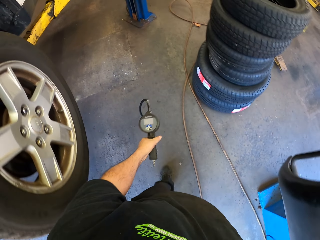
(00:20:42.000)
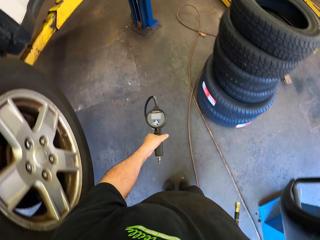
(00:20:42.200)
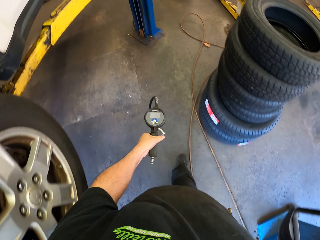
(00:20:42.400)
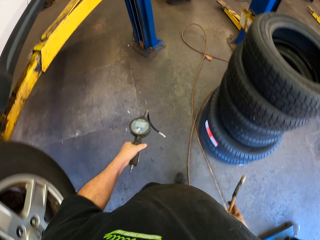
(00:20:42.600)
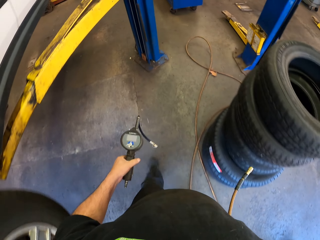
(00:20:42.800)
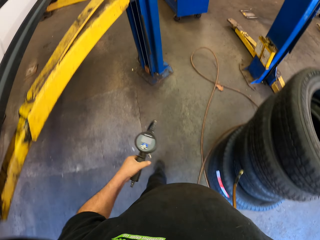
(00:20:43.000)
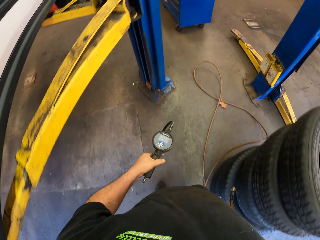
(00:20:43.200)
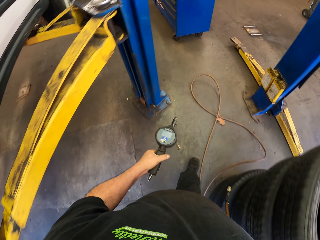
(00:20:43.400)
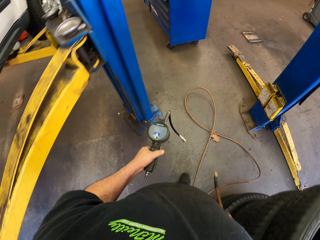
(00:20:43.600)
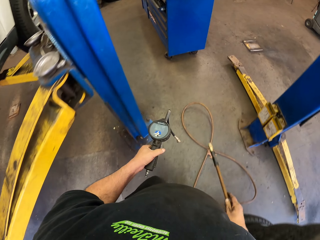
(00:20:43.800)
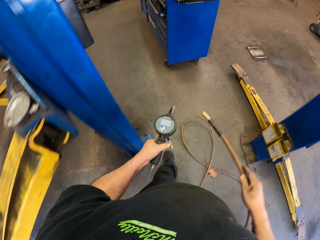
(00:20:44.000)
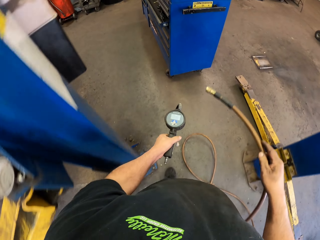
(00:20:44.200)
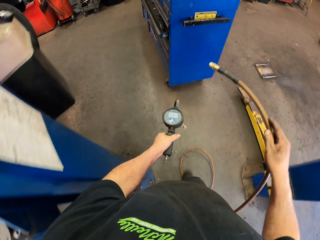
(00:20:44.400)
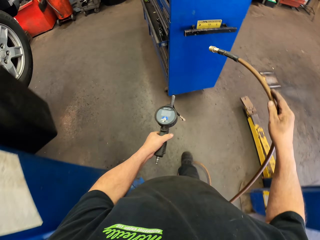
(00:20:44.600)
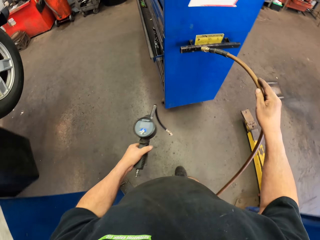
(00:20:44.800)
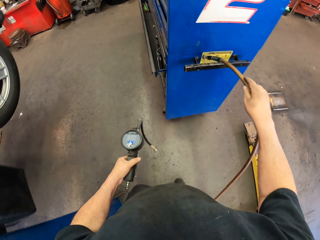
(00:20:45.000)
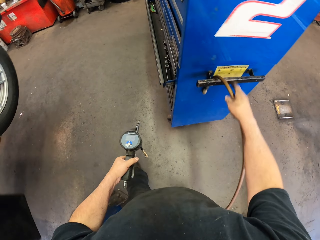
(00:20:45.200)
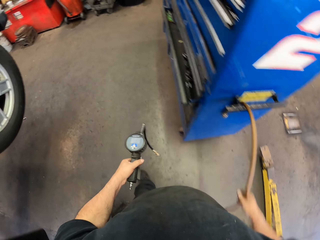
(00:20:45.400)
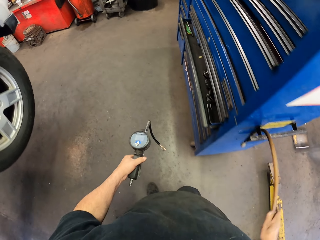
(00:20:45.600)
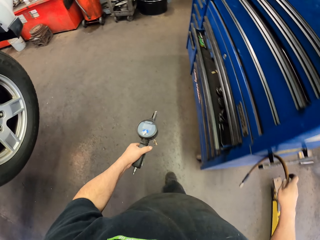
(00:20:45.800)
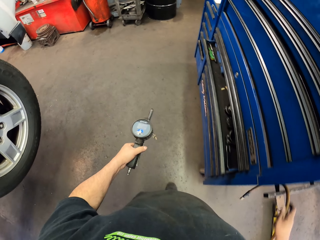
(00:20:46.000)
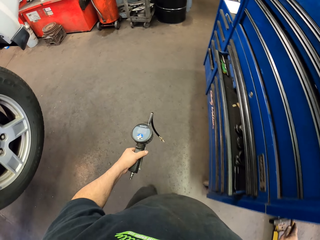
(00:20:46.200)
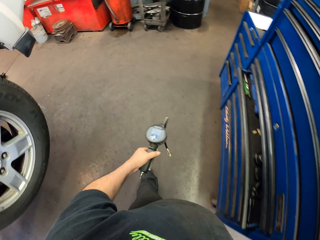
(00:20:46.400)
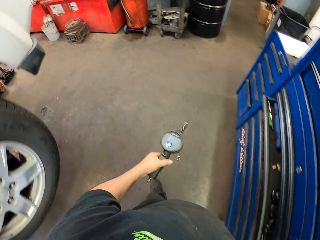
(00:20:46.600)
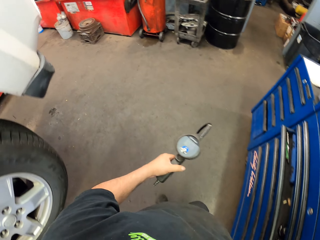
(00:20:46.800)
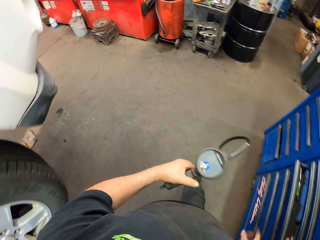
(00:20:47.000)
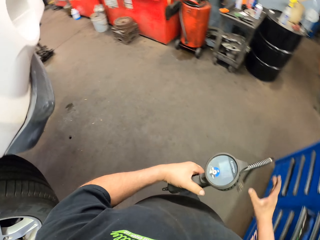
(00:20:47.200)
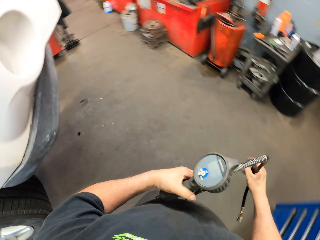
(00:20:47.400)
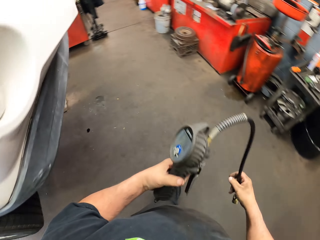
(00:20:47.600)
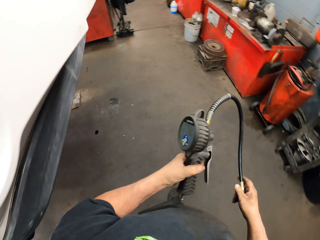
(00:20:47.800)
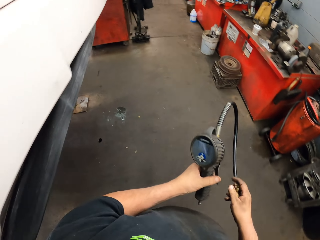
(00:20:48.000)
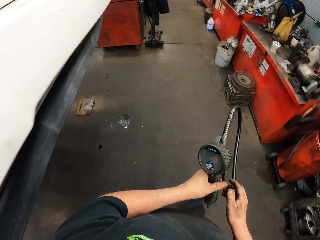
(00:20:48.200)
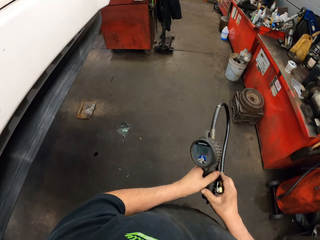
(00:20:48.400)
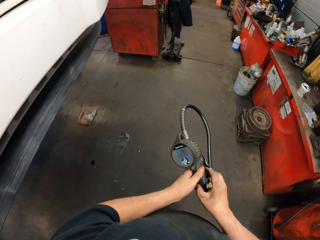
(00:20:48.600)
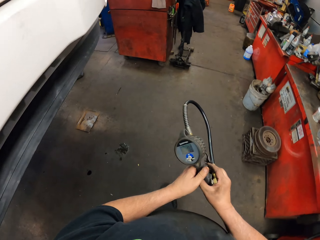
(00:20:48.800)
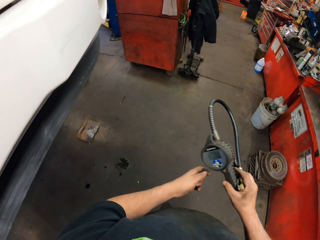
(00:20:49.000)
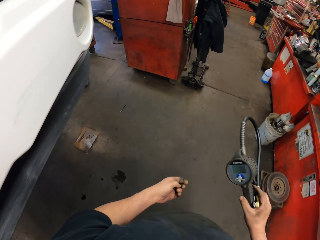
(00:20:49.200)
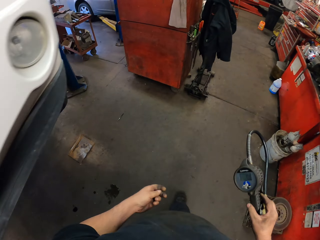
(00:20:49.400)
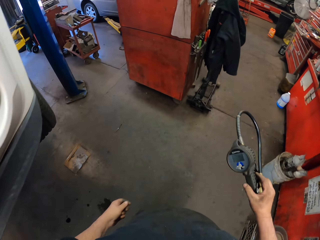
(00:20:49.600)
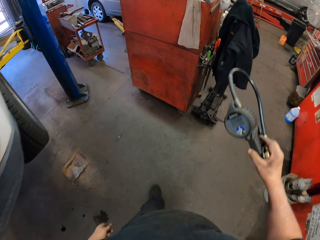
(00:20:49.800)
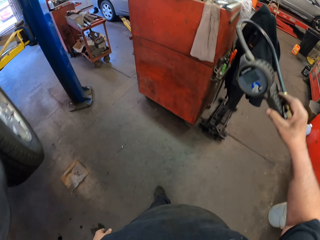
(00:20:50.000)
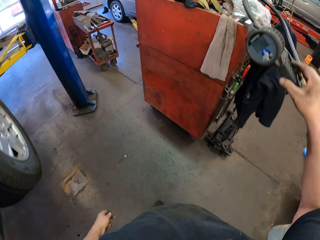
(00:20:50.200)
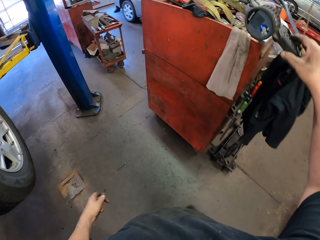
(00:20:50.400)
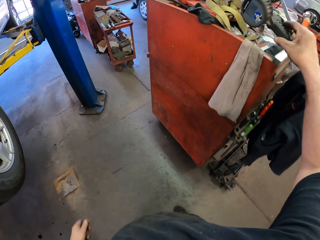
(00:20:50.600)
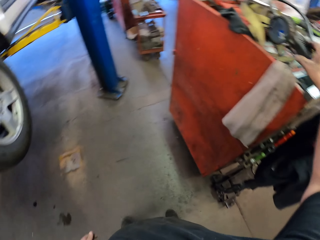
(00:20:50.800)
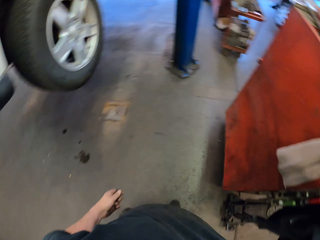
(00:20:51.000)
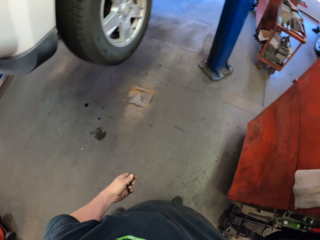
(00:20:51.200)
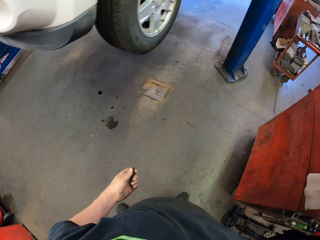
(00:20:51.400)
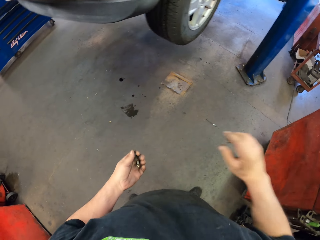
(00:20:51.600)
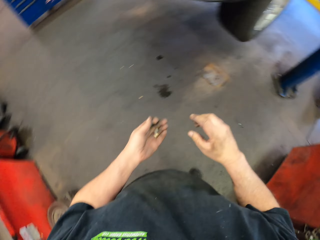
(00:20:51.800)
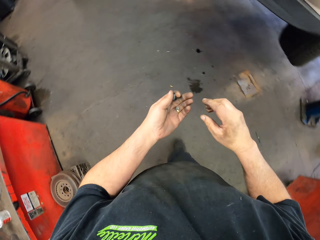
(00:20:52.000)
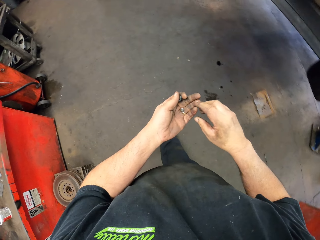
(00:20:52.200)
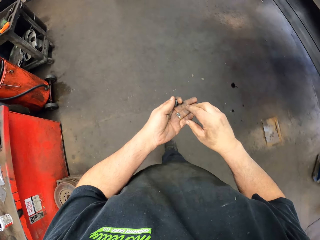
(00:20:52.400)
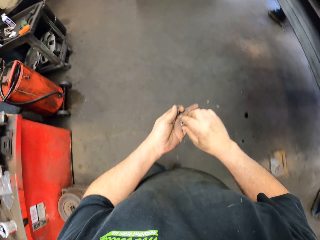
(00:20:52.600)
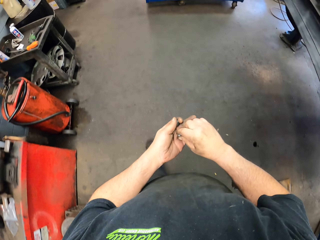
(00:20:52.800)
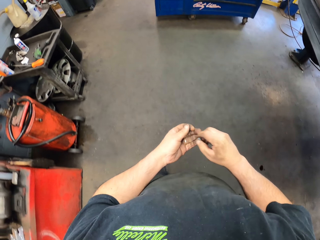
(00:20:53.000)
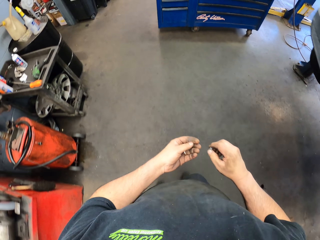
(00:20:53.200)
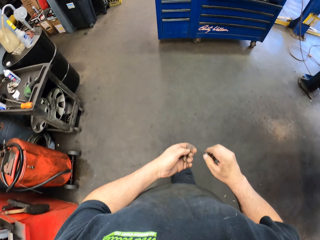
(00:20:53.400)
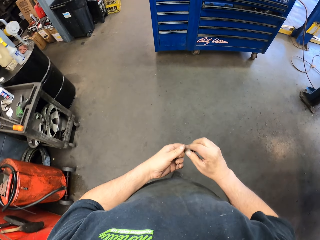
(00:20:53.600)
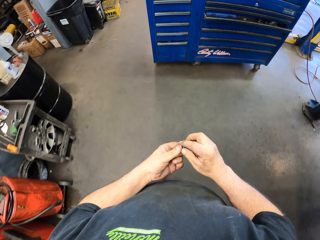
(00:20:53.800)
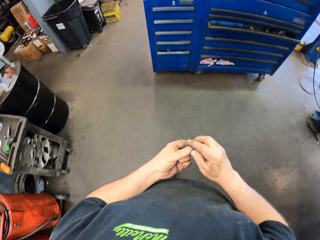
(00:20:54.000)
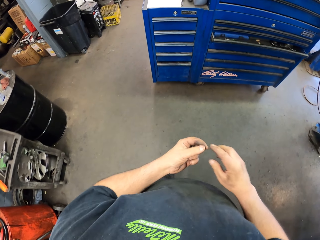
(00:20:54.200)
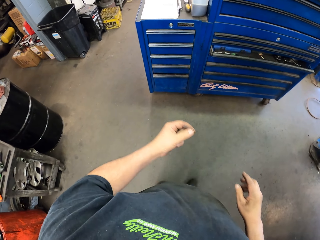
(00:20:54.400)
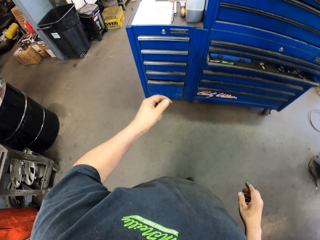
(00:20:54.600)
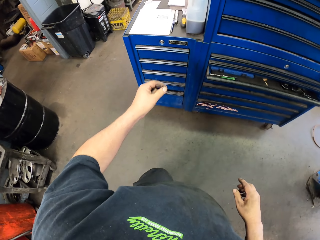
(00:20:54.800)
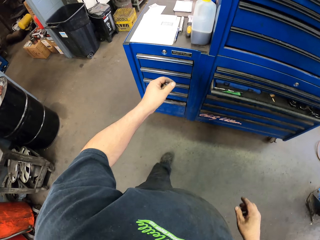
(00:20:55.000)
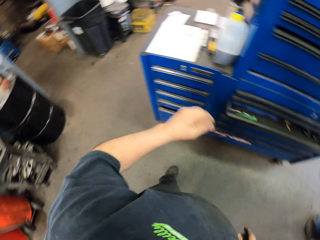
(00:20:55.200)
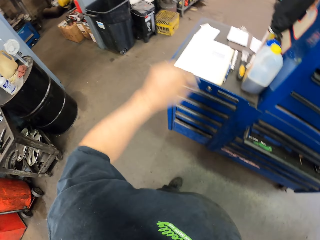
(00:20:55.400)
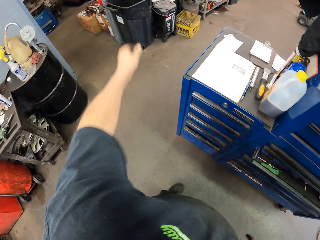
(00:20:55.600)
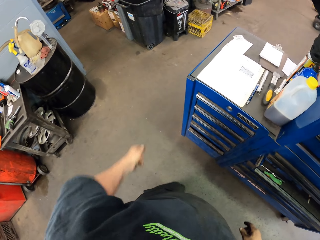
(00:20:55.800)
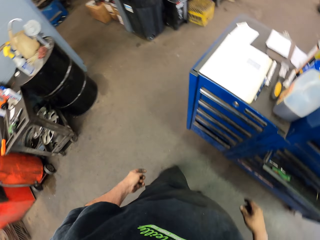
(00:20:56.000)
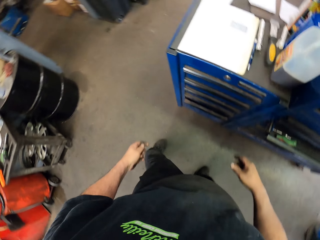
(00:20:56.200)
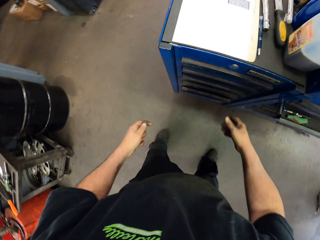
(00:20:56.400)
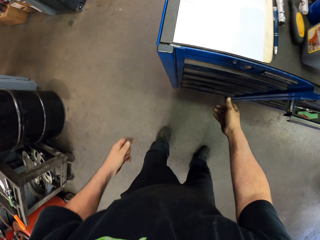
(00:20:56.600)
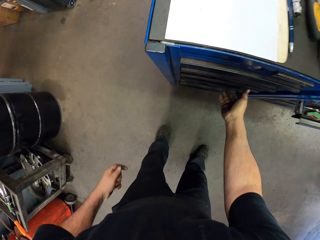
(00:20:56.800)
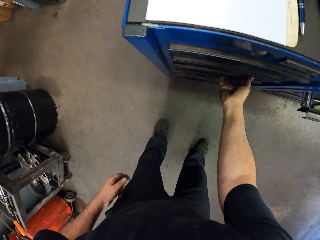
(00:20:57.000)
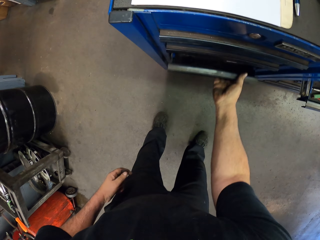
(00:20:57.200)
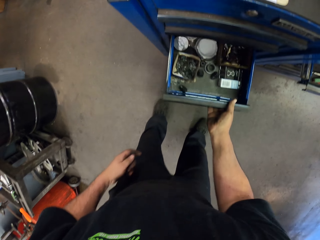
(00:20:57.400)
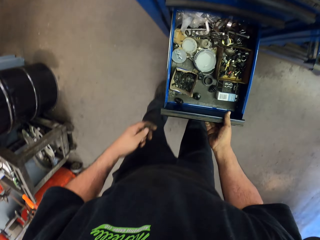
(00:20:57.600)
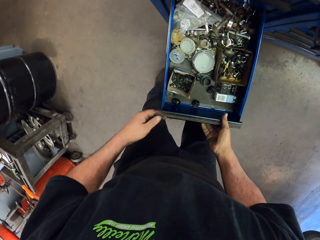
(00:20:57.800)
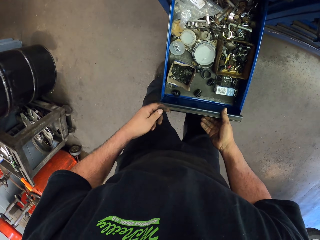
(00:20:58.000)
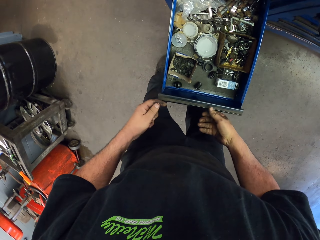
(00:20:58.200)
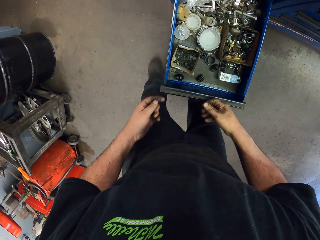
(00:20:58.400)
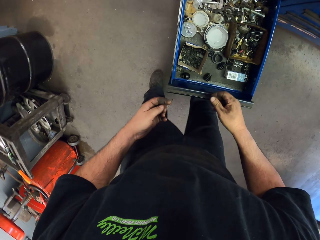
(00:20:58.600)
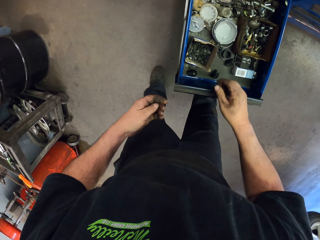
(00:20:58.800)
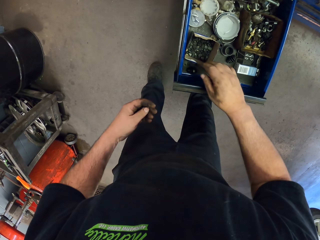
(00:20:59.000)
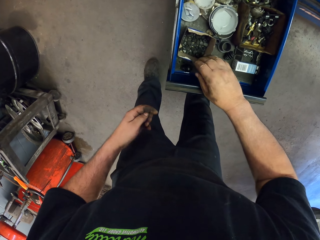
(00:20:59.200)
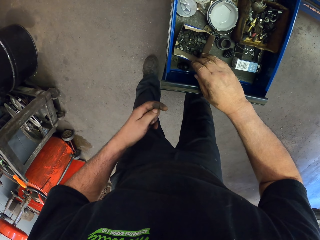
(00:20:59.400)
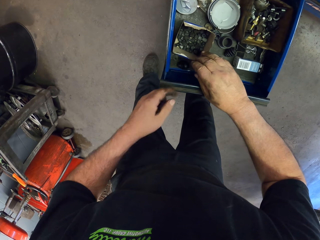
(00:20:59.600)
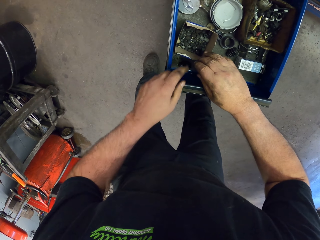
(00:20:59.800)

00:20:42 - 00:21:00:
The camera wearer moves the pressure gauge hose pipe. He walks in the garage. He puts the pipe on the edge. He hands the pressure gauge in a box. He moves around the room. He holds the pressure gun. He folds the pressure gauge with his hand. He places the pressure gauge on a table. He moves around the room. He holds something. He picks the bolt from his hand. He moves around the room. He throws away something. He opens the drawer.

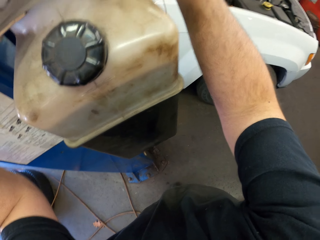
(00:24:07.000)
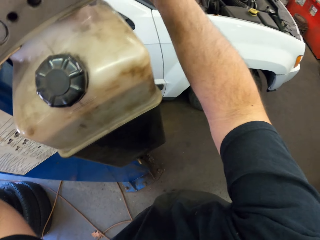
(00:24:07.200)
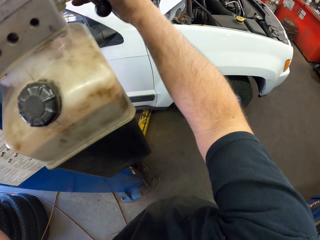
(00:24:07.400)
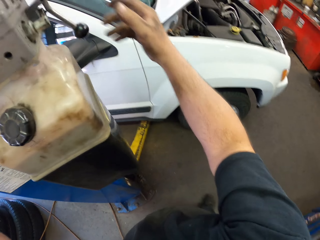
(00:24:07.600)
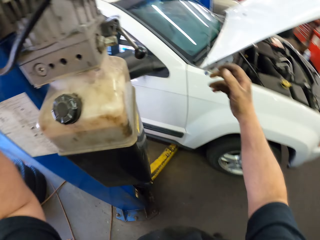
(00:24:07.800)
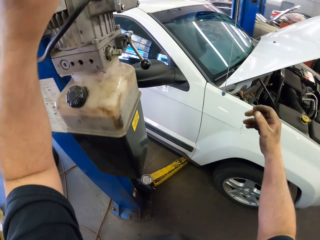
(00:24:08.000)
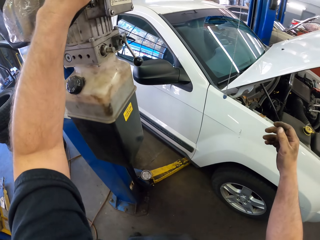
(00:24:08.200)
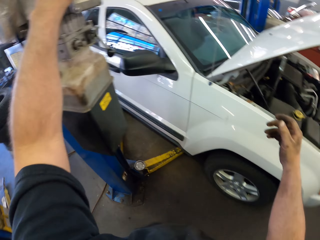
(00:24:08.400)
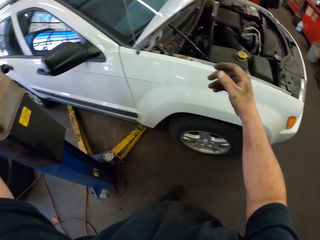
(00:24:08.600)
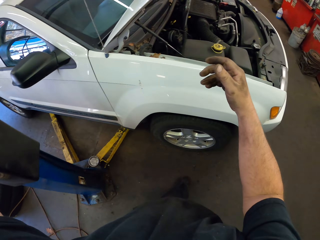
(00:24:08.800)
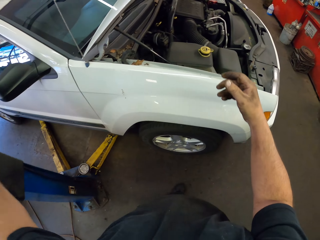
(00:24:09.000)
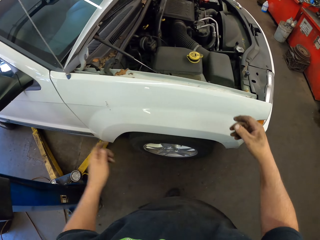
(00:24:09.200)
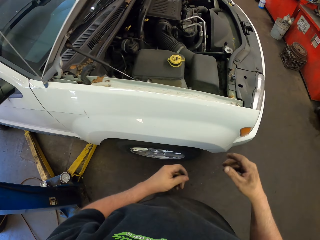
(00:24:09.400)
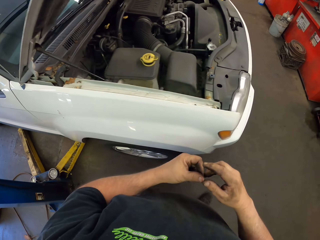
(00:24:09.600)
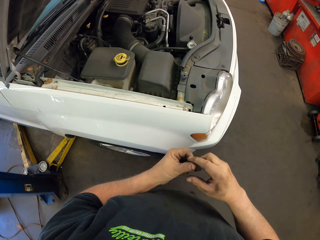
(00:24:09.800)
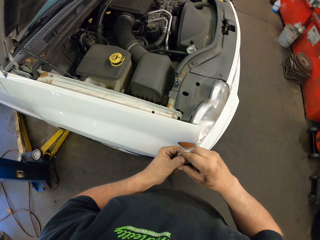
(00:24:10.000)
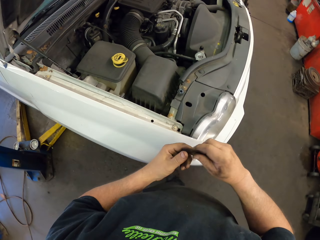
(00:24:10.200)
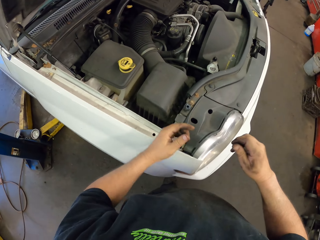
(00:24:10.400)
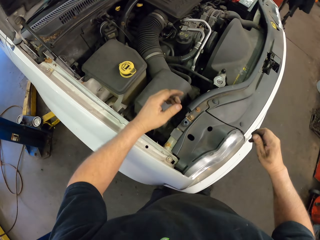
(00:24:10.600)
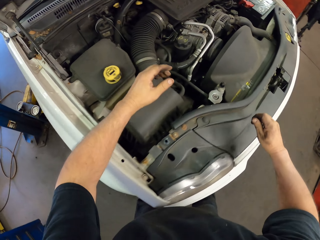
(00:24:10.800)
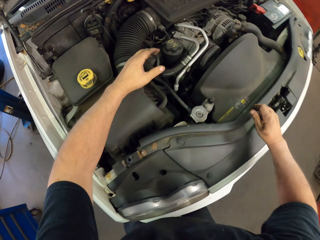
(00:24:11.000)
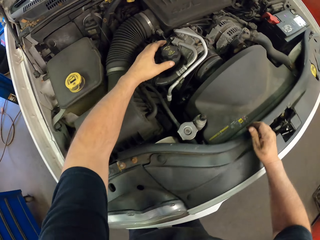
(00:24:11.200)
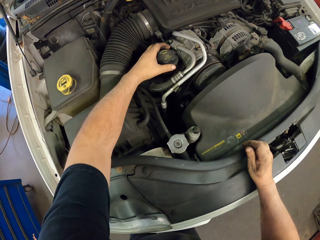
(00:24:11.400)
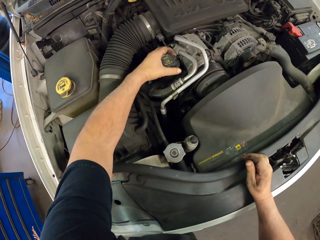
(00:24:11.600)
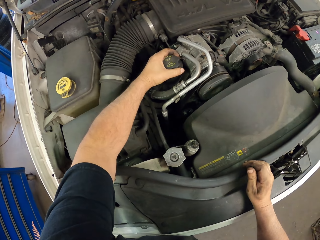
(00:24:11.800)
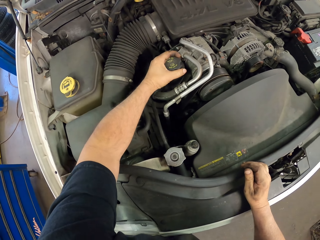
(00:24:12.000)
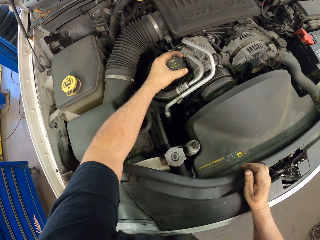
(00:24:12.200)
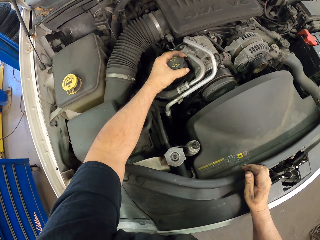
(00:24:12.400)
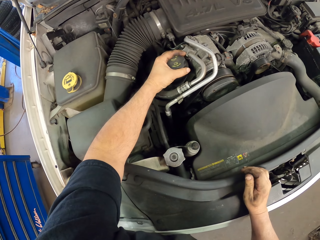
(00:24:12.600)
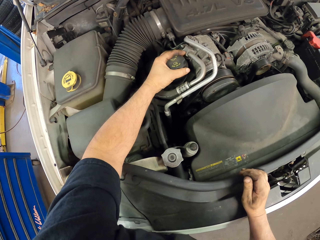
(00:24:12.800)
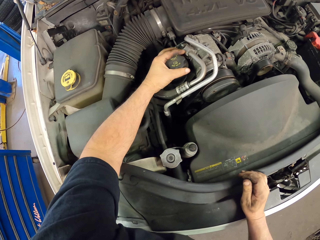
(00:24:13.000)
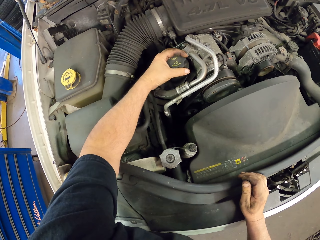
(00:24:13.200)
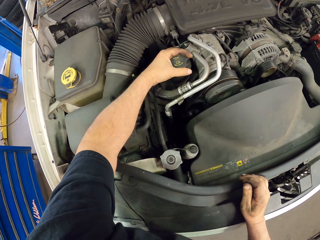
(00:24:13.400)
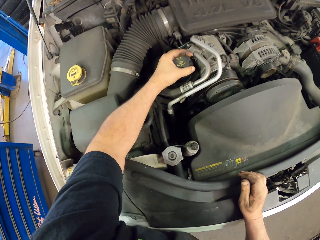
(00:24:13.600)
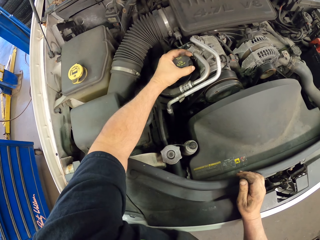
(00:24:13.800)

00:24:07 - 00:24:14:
The camera wearer looks around. He holds something with his right hand. He opens the radiator with his left hand.
